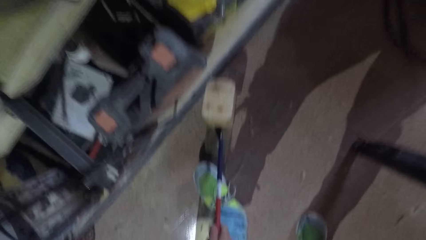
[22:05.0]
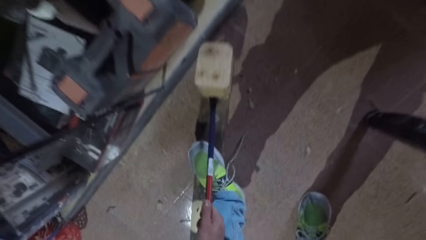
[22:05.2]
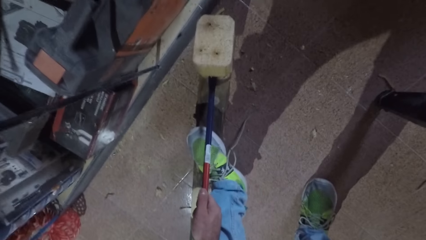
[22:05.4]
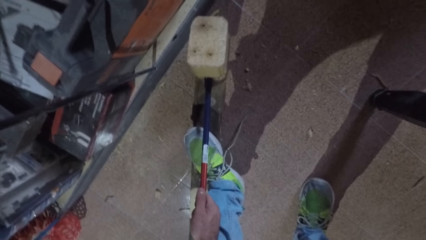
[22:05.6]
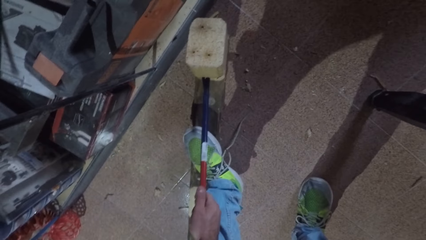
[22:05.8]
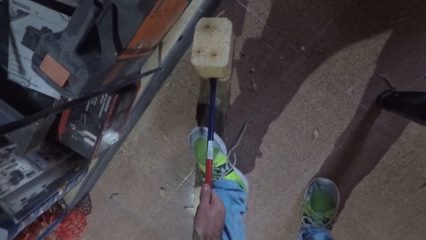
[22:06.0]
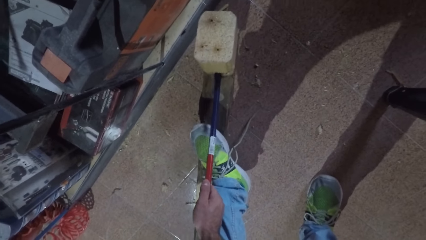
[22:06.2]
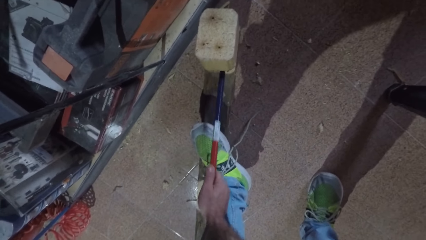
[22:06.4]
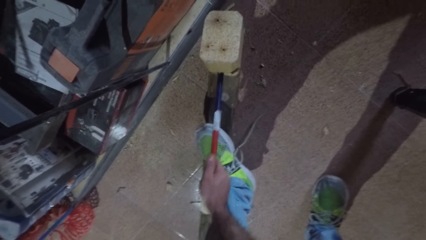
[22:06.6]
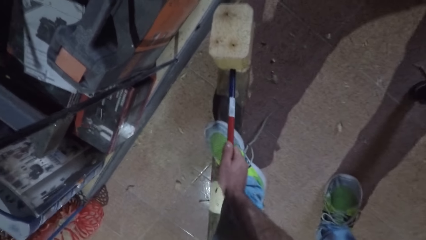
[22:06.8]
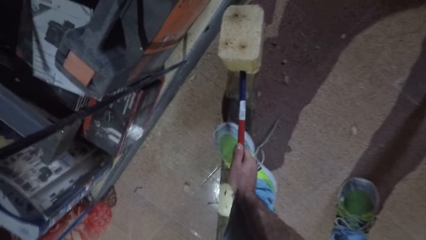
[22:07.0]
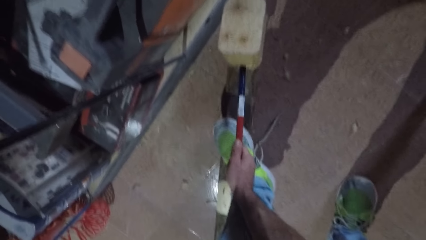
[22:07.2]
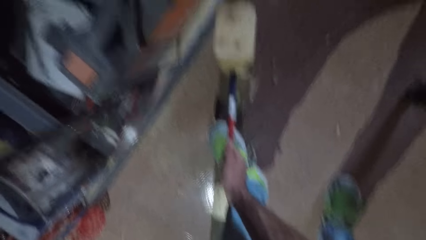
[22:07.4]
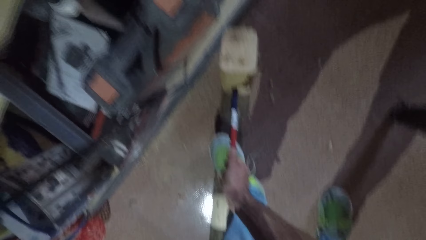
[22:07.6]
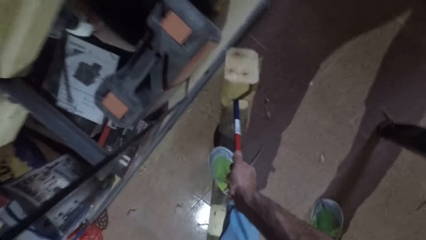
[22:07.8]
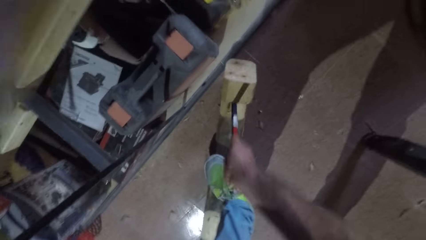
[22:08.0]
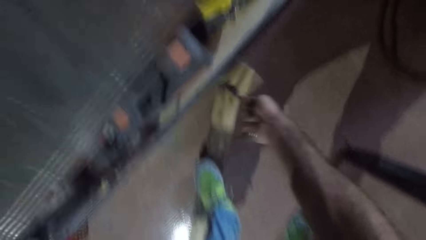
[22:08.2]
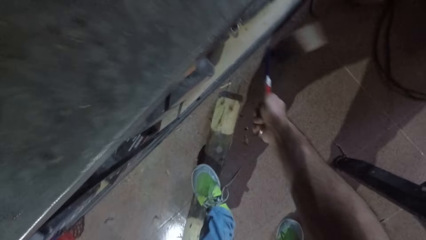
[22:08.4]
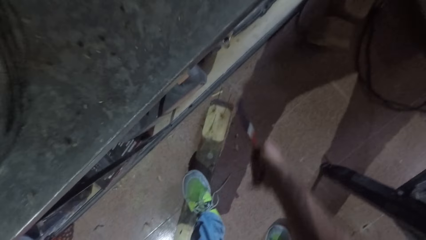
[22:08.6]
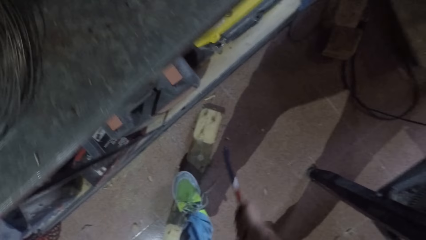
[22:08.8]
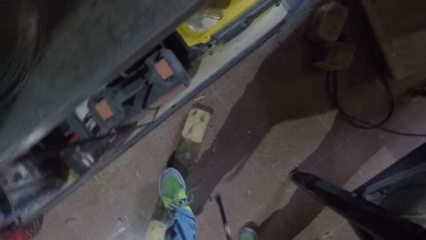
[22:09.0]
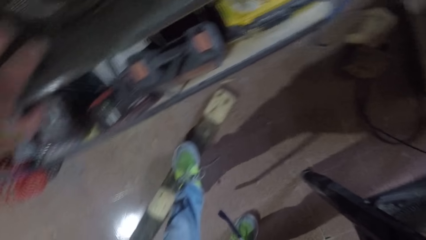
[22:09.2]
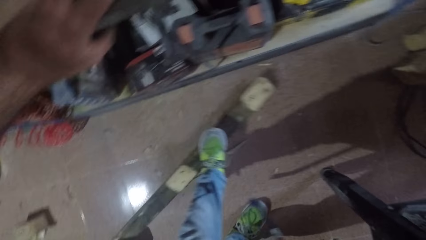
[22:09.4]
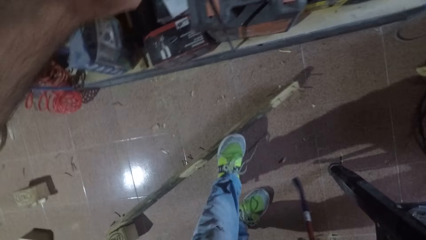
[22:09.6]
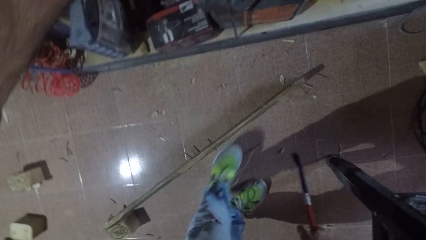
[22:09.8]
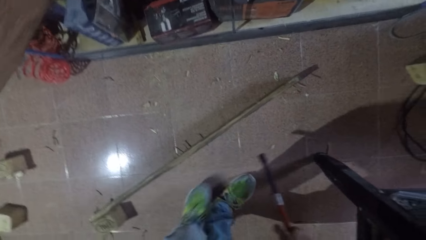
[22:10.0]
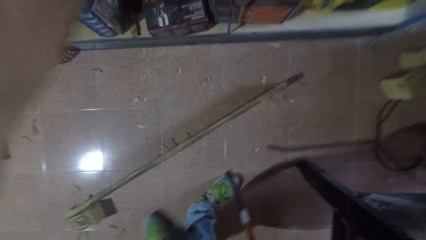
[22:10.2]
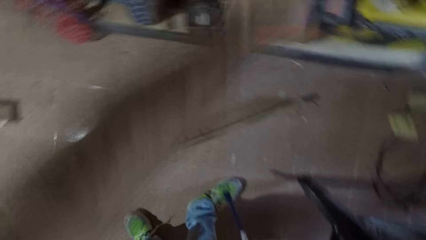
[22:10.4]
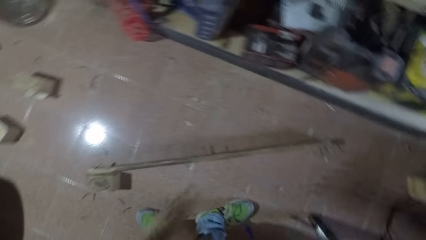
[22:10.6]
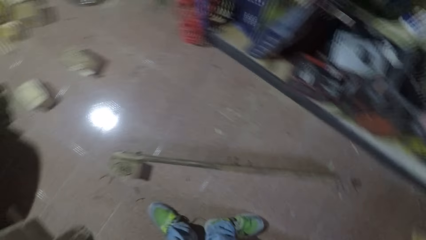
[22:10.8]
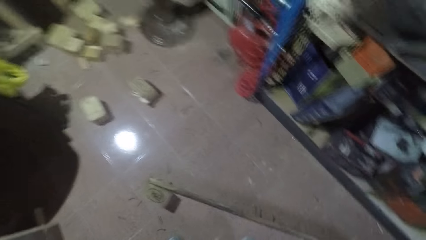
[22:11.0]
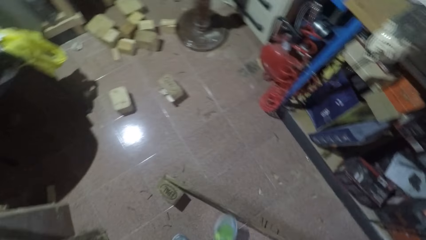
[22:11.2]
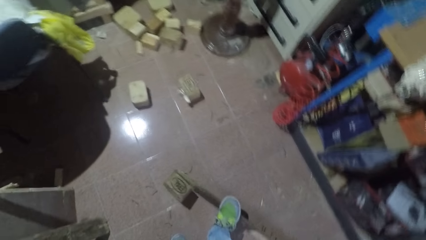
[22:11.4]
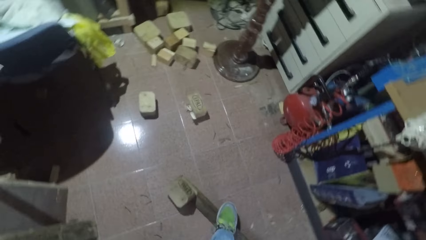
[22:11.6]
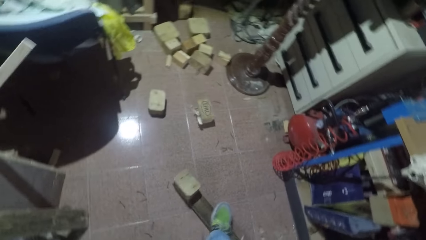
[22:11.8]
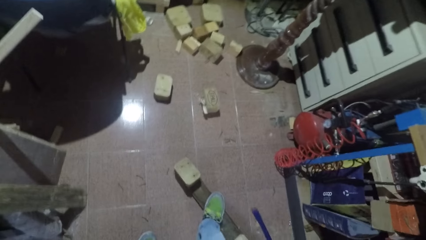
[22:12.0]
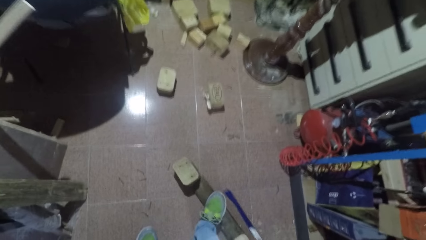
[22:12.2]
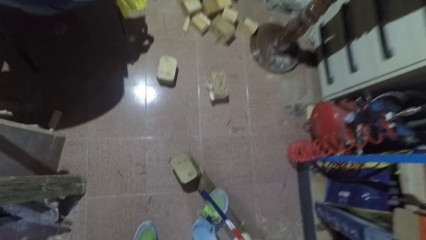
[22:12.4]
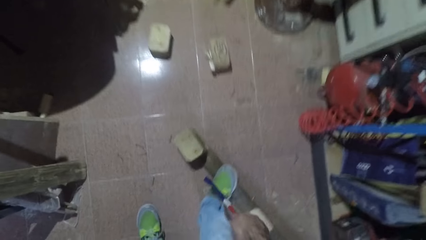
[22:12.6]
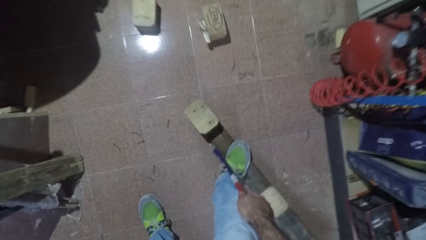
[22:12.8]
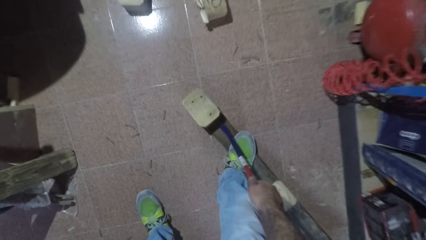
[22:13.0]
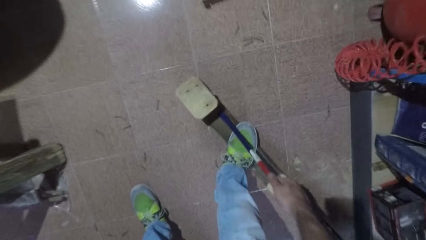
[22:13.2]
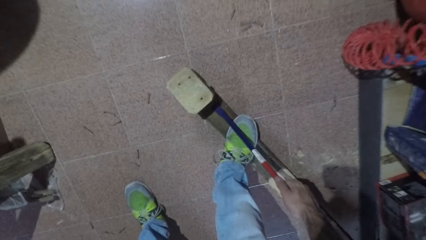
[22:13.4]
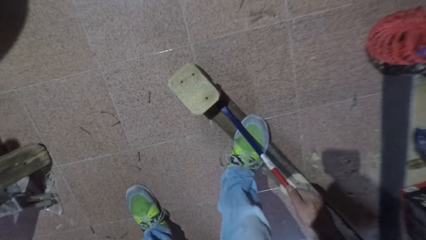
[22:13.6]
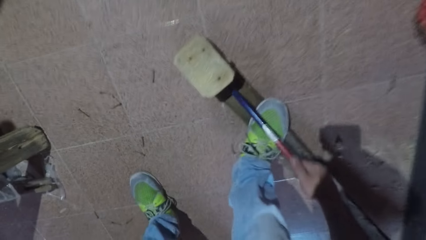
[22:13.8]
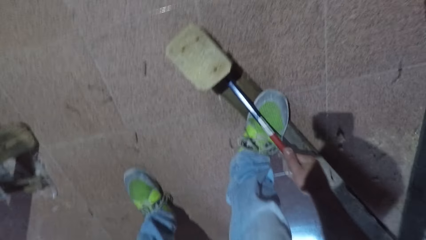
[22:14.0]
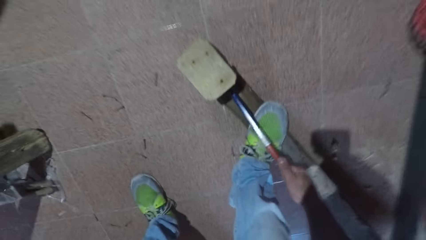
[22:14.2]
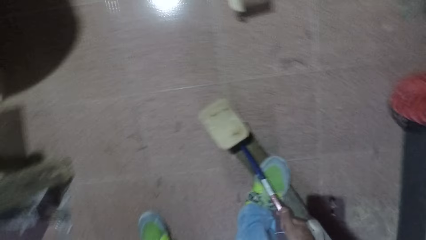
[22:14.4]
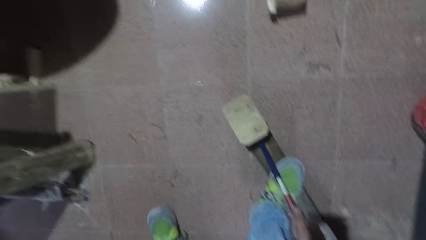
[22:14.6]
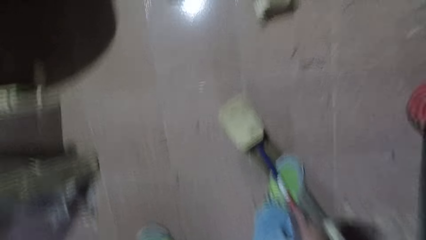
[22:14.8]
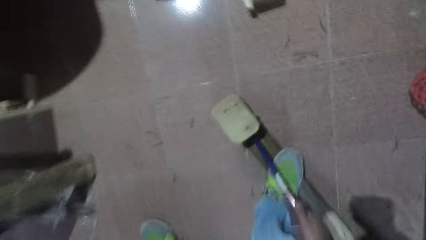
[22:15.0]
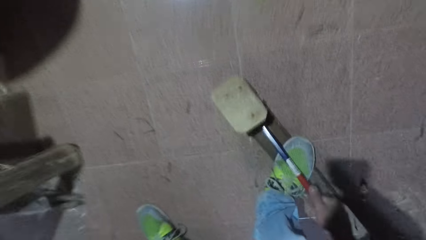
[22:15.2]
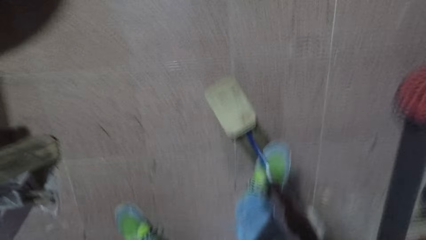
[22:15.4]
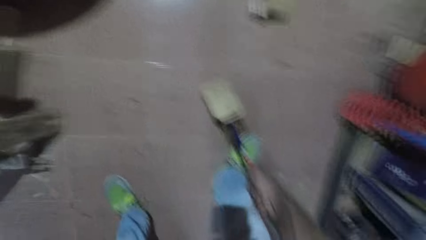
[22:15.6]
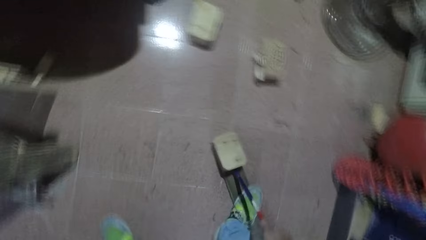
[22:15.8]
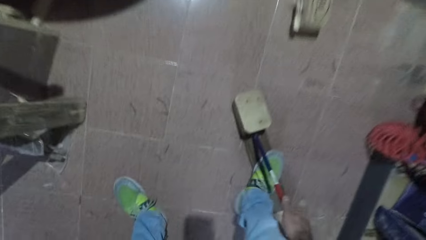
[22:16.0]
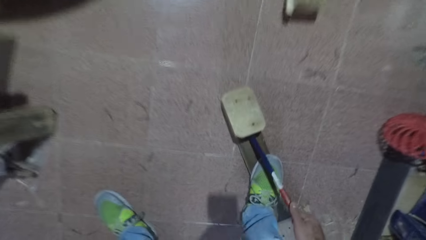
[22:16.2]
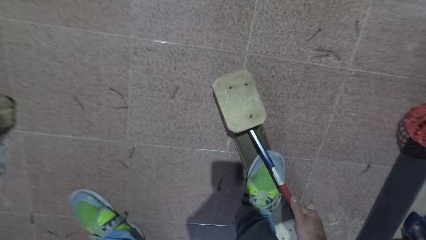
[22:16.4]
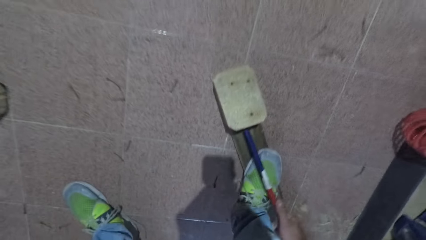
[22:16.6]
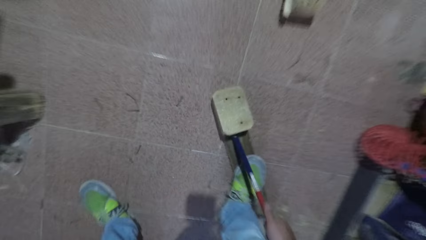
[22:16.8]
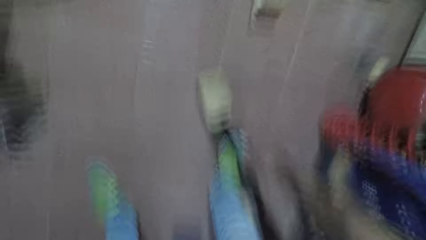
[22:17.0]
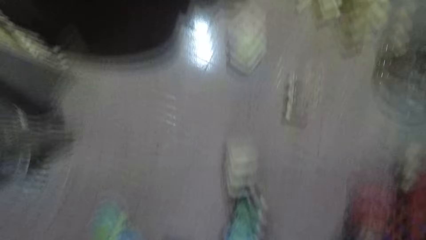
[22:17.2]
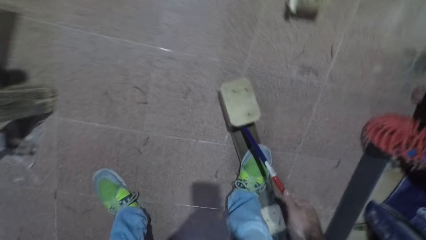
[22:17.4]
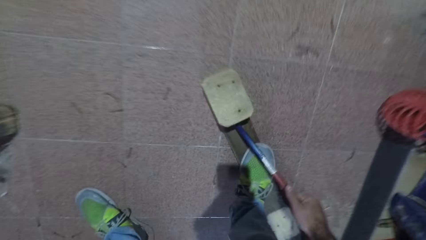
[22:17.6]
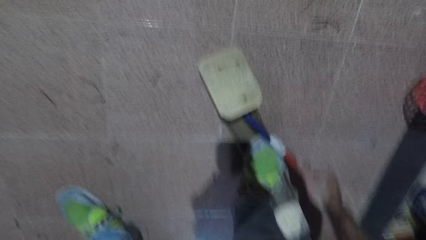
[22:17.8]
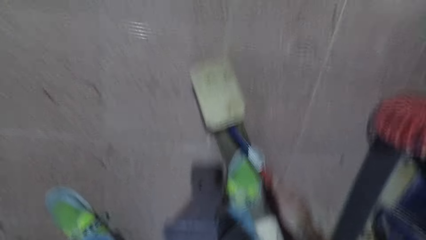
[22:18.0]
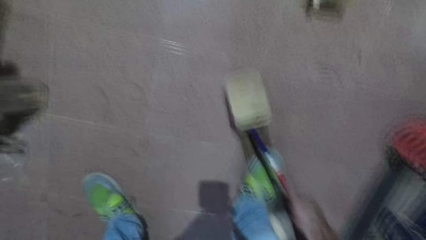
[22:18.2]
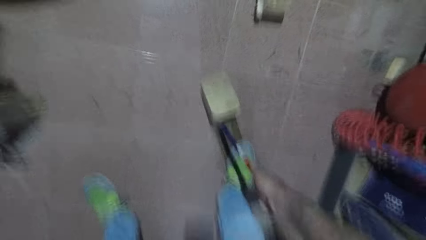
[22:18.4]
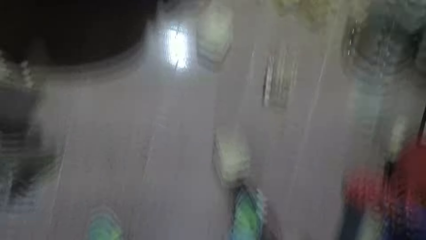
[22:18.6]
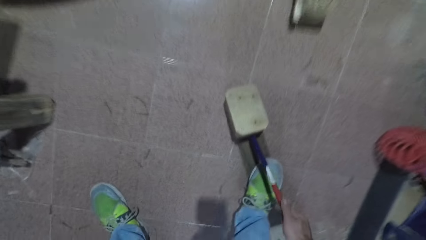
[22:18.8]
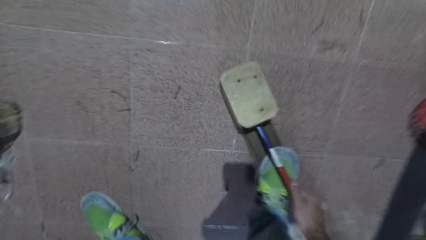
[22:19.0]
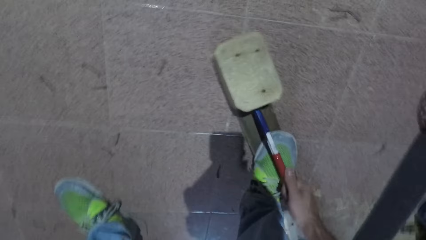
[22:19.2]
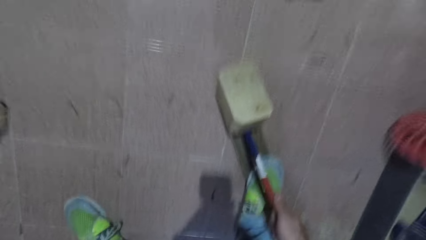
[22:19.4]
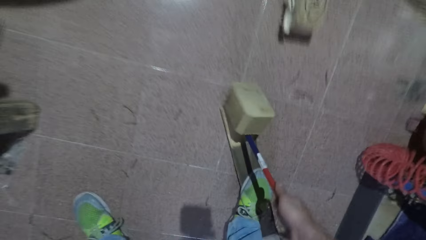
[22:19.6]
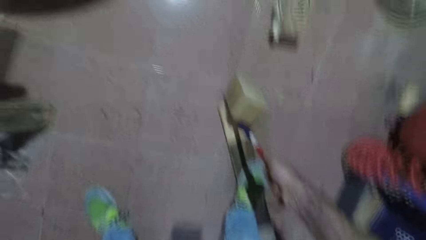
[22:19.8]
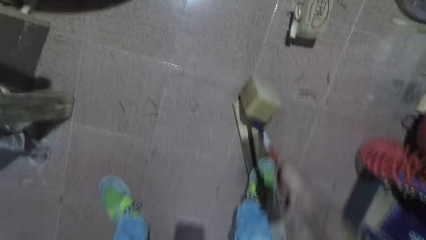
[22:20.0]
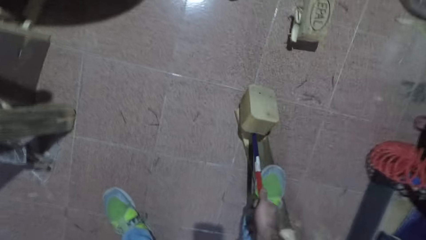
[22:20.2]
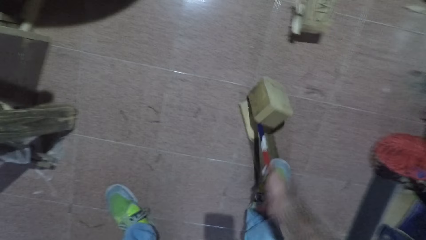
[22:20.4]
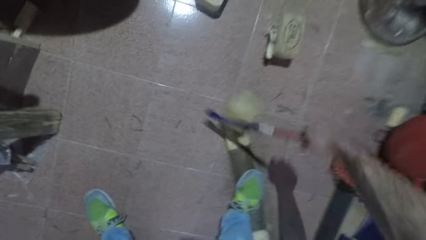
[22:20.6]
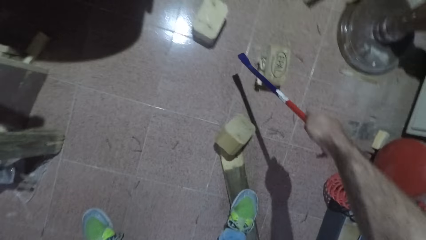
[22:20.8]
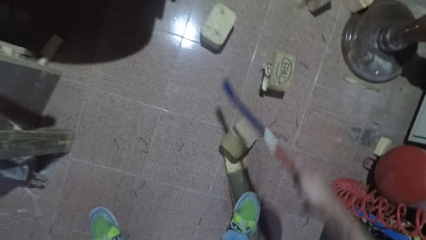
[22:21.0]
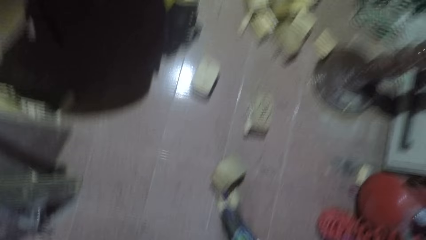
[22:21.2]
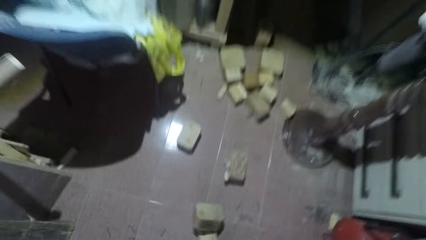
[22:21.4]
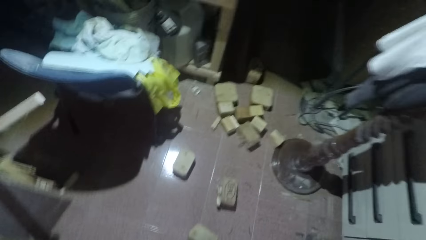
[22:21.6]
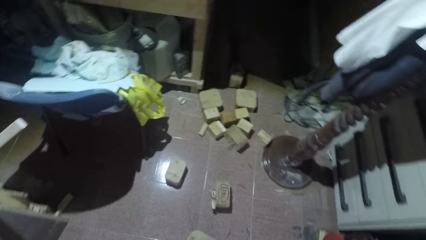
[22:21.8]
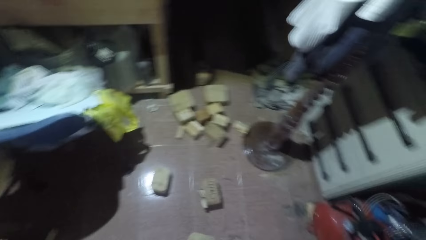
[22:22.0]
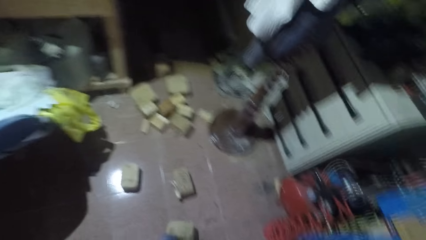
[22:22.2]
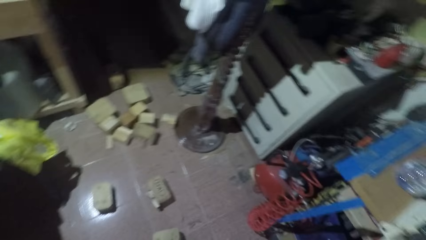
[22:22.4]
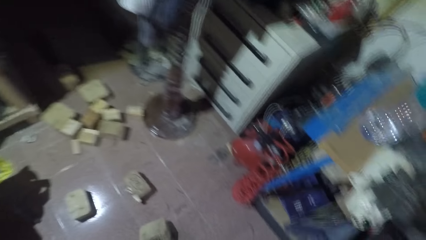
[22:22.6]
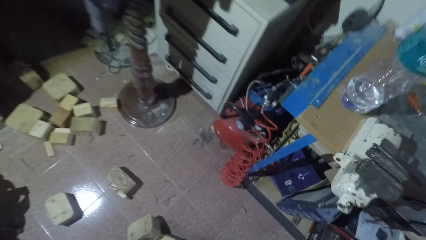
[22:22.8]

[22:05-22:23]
The camera wearer plucks off the pine block or wood cube. He removes his left foot from the rectangular wood. He turns around. He places his left foot on the rectangular wood. He pulls the wood cube from the rectangular wood with the crowbar. He stops plucking.
